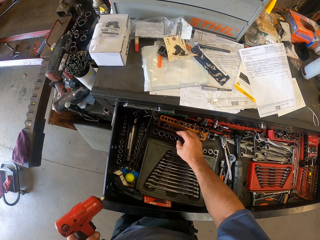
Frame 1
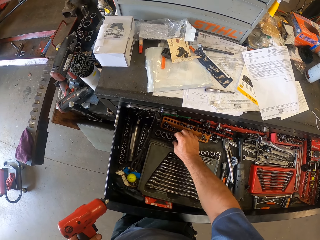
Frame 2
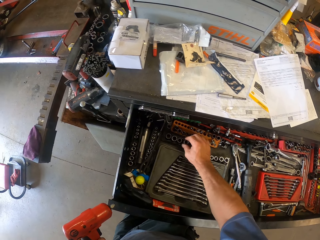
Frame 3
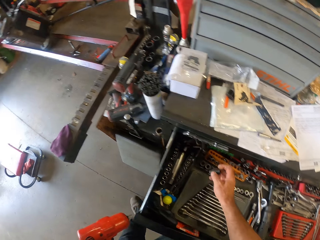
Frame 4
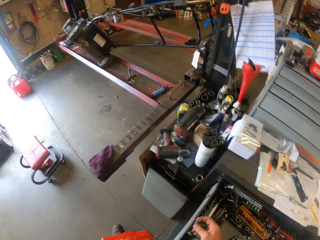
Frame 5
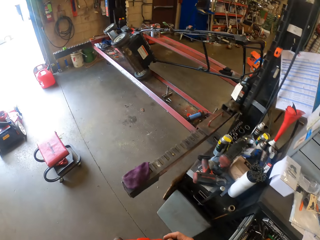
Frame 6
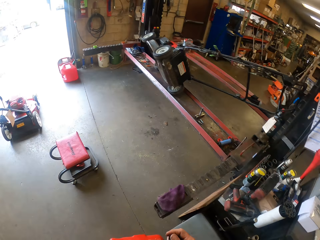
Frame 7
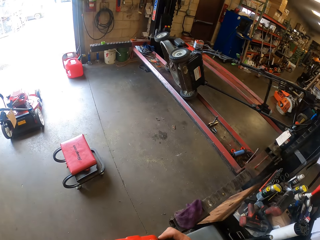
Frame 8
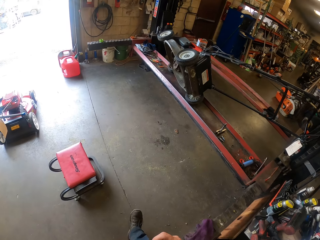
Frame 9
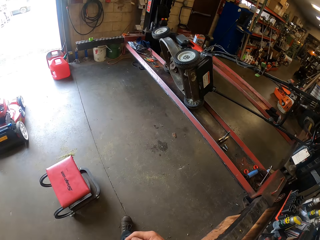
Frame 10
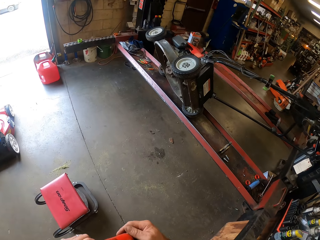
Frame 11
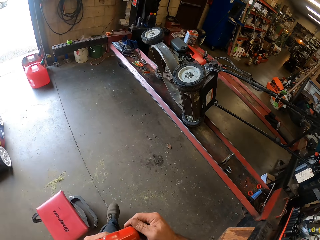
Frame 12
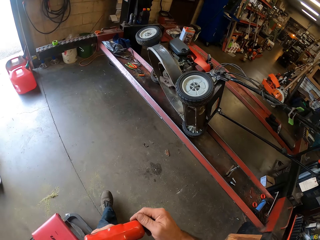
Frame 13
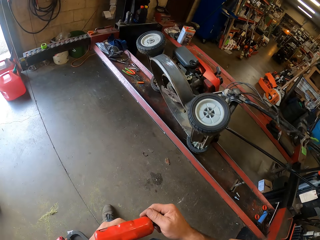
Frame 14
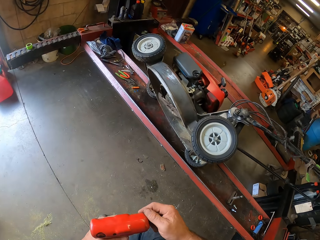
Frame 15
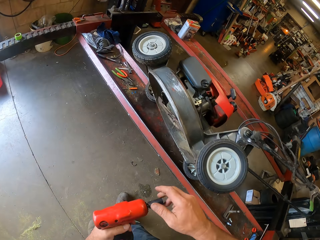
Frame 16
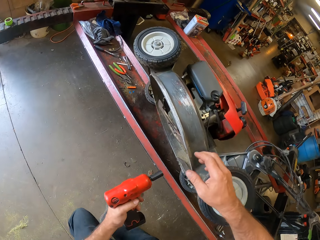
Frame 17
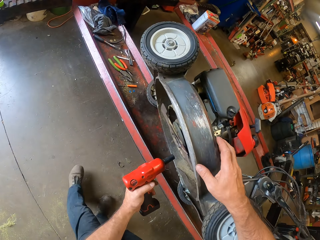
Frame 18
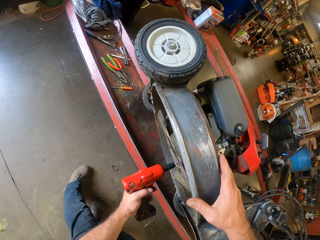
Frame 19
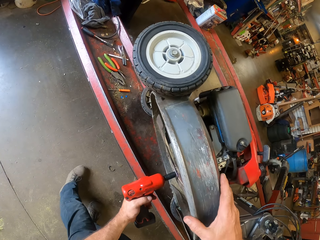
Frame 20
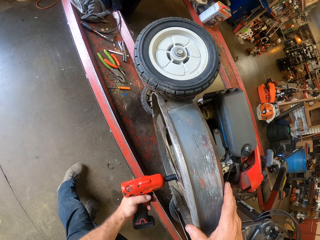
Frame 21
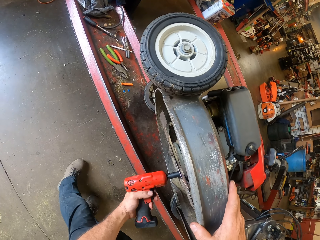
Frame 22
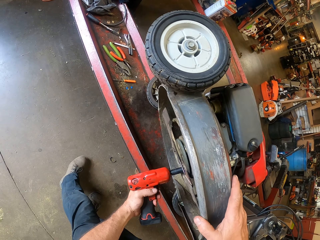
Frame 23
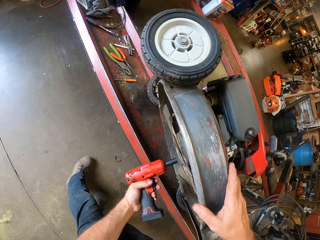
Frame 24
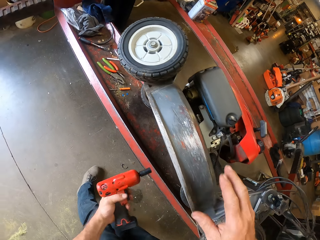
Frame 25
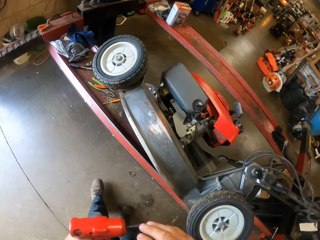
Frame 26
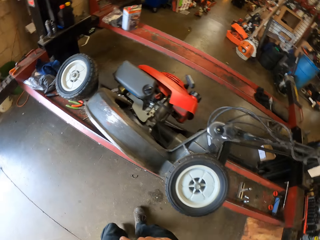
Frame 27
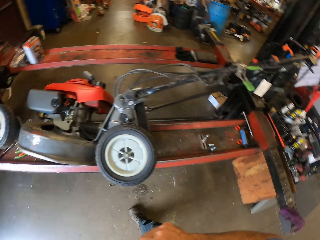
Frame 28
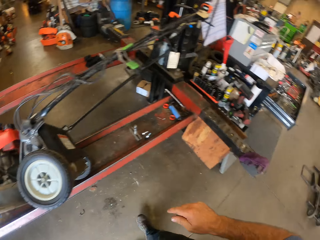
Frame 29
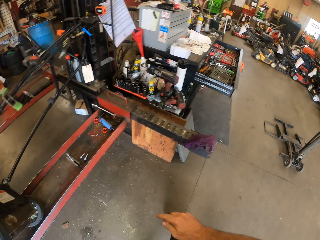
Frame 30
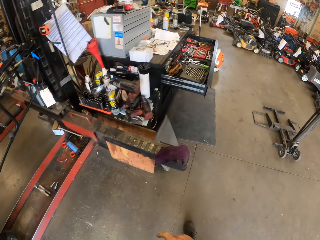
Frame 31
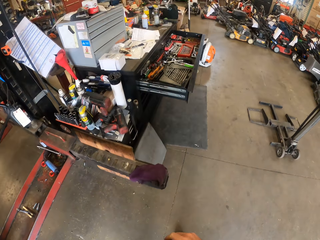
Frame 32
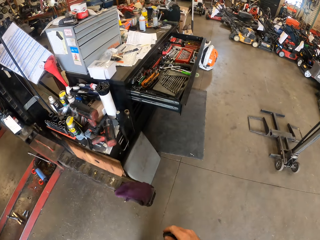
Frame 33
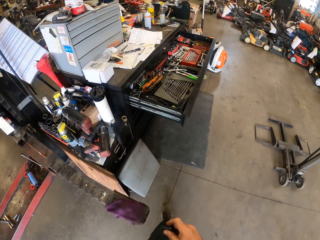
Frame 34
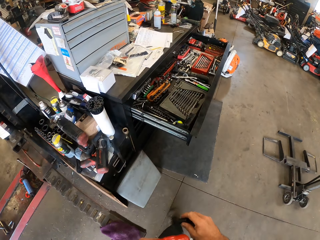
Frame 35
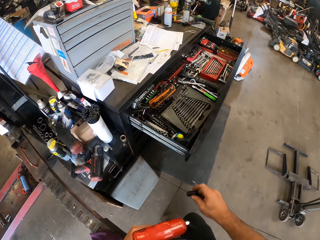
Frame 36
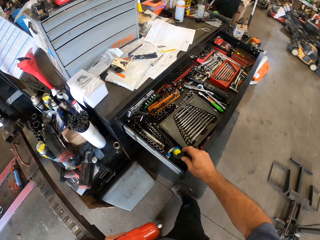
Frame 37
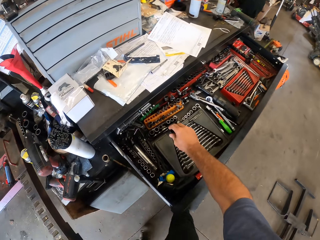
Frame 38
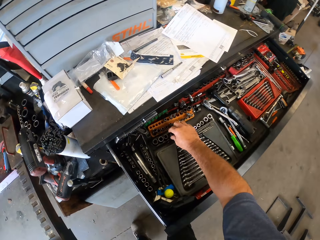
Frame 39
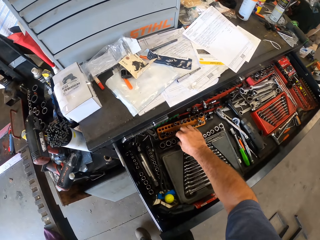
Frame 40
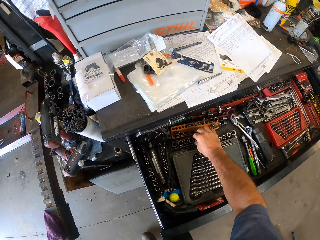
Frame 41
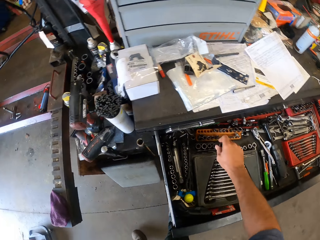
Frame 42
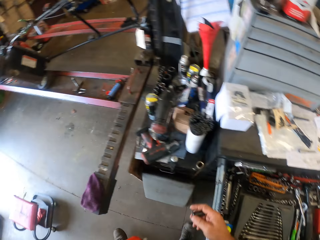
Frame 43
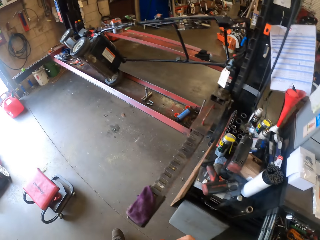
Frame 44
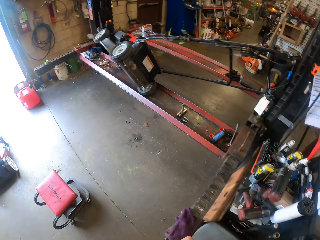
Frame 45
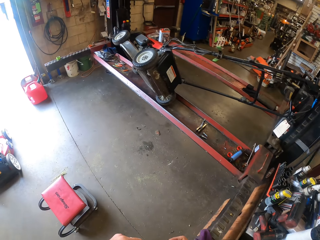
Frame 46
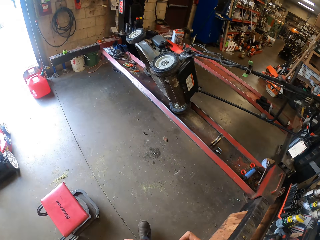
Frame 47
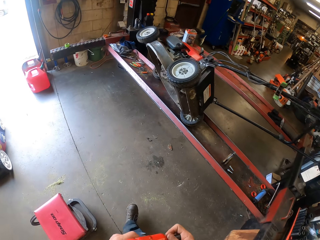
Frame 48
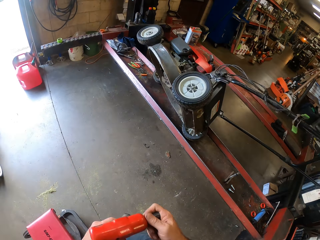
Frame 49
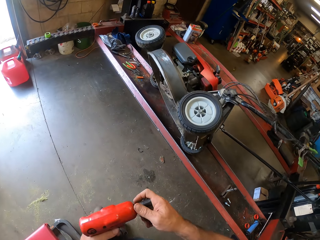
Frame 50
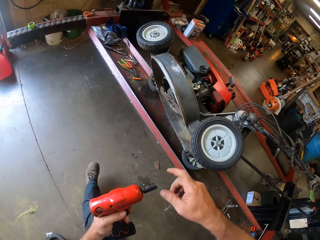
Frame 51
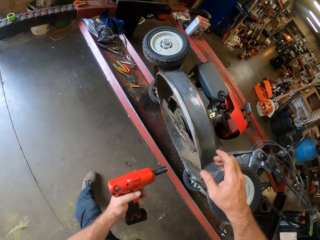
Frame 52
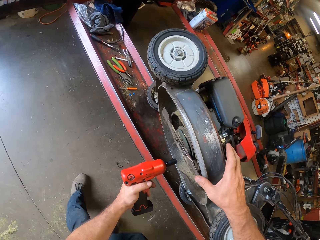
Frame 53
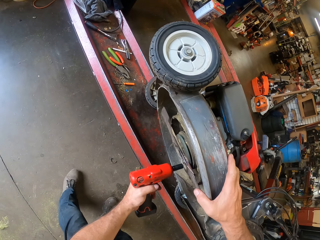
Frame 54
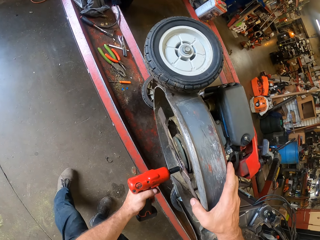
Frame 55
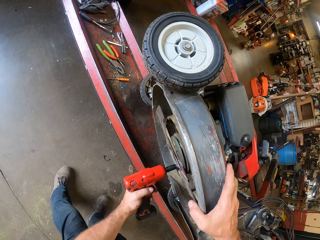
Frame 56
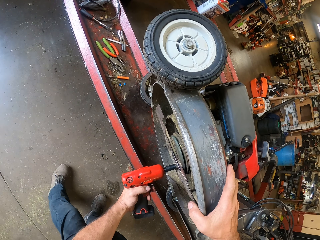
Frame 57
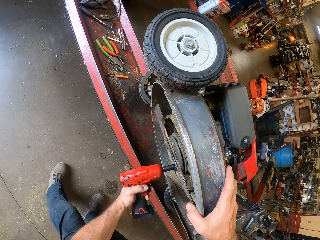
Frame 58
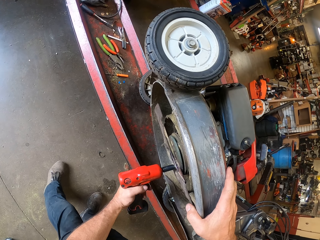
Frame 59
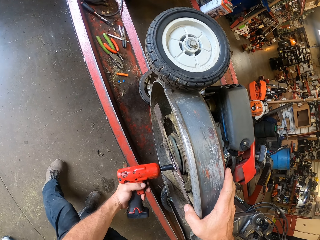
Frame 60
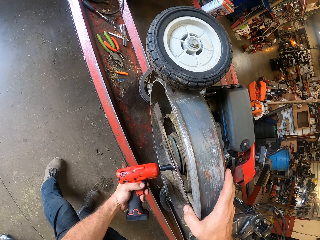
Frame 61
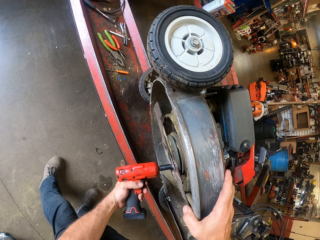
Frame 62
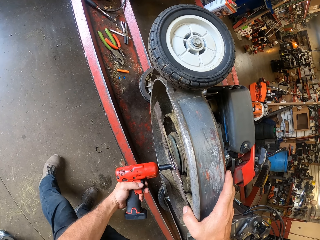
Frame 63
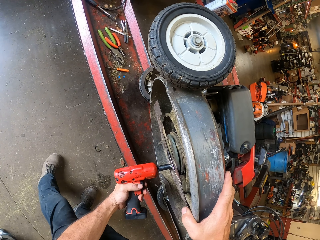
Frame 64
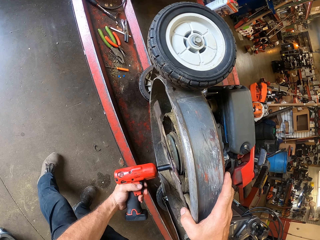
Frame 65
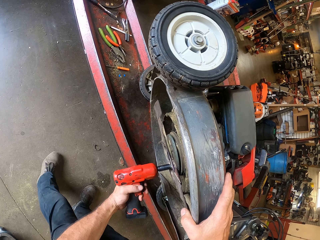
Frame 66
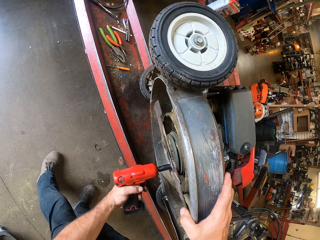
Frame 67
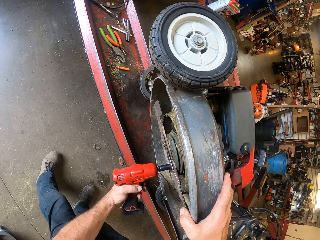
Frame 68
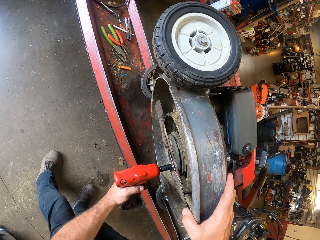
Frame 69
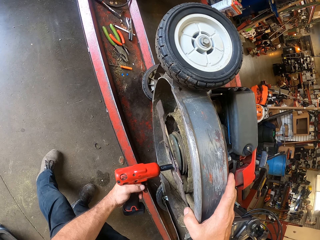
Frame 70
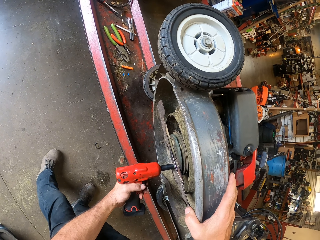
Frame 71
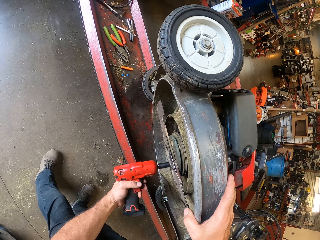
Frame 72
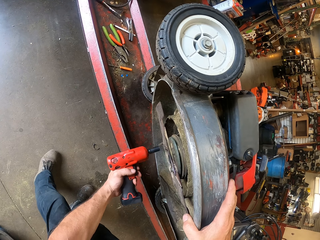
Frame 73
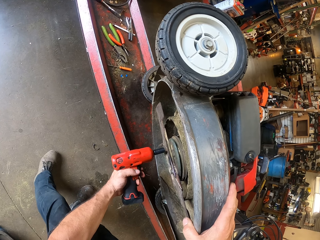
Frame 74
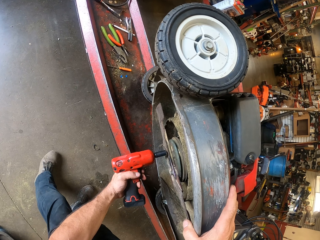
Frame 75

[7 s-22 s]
The camera wearer picks up a socket driver or socket in the drawer with his right hand. He carries a drill or electric spanner driver and the socket to a lawn mower in the workshop. He fixes the socket drive on the electric spanner driver with his left hand on his way. He puts his right hand on the lawn mower, and examines the lawn mower with the electric spanner driver in his left hand. He turns a bolt in the mower with the drill. He lifts the drill from the mower, and removes the ratchet socket from the drill on his way back to the drawer. He drops the socket in the drawer. He picks up a second socket driver in the drawer with his right hand. He fixes the second socket drive on the electric spanner driver with his left hand on the way to the mower. He puts his right hand on the lawn mower. He loosens the nut with the electric spanner driver in his left hand.

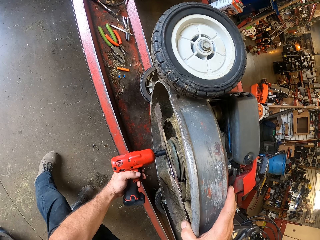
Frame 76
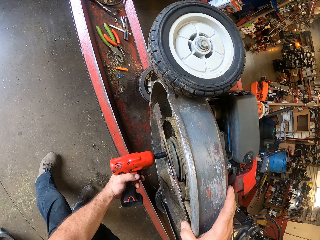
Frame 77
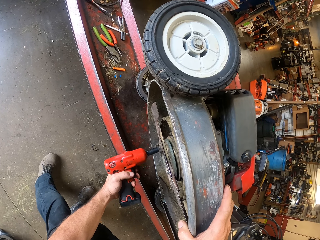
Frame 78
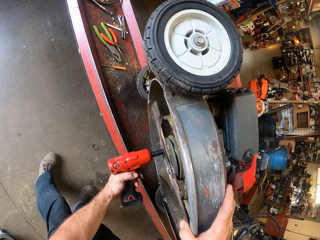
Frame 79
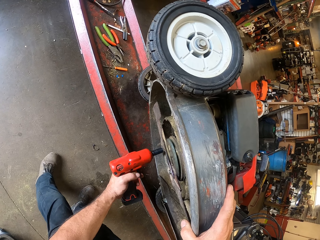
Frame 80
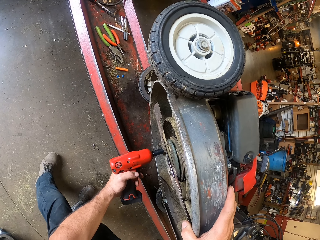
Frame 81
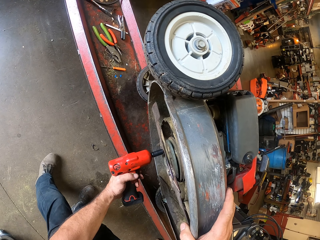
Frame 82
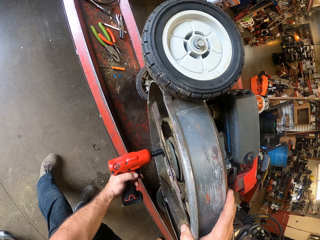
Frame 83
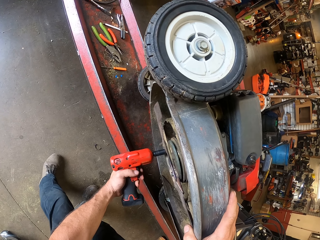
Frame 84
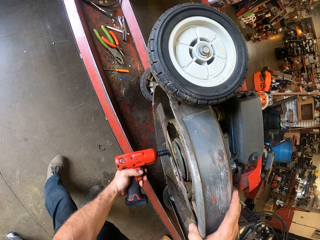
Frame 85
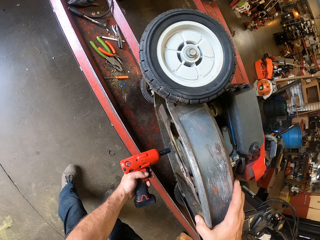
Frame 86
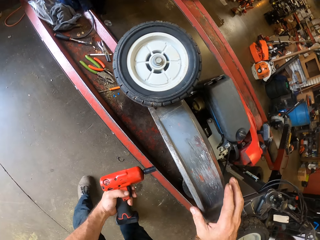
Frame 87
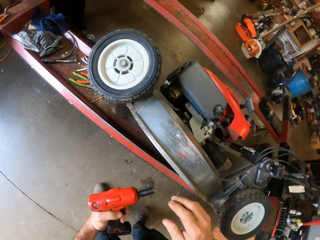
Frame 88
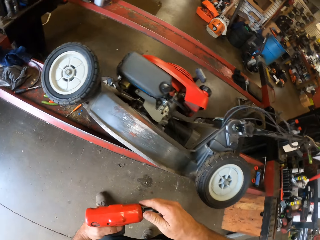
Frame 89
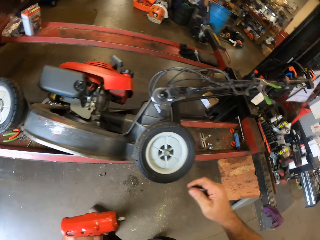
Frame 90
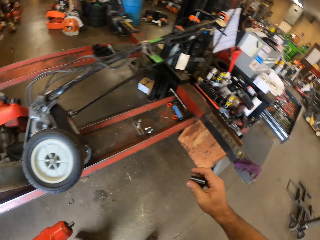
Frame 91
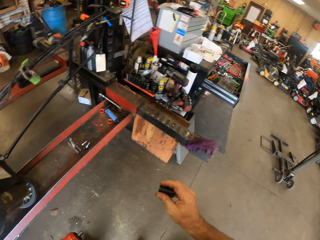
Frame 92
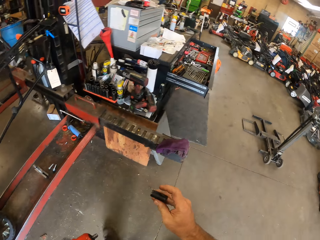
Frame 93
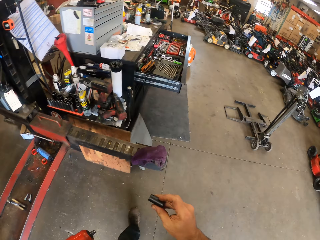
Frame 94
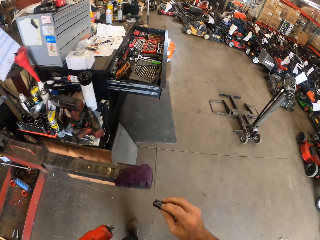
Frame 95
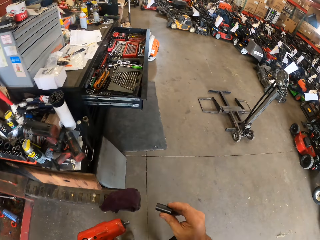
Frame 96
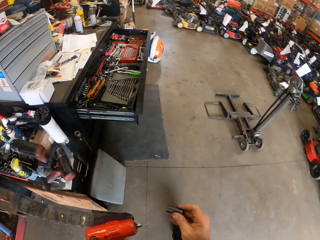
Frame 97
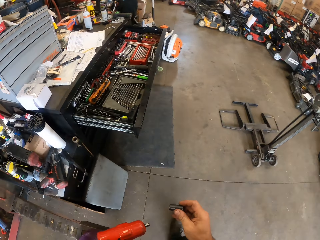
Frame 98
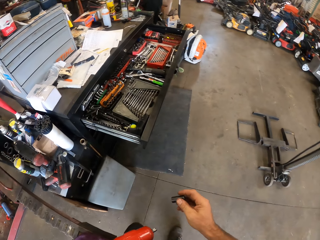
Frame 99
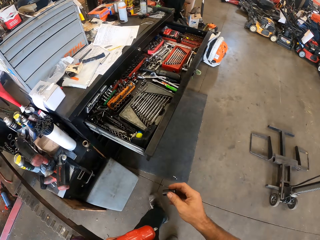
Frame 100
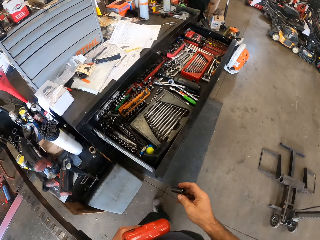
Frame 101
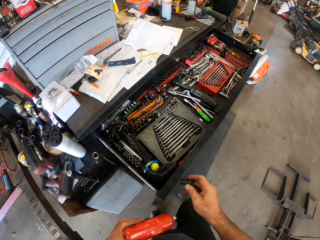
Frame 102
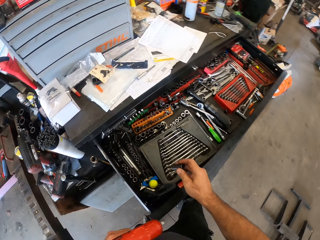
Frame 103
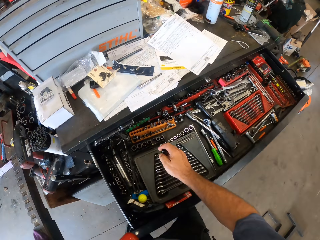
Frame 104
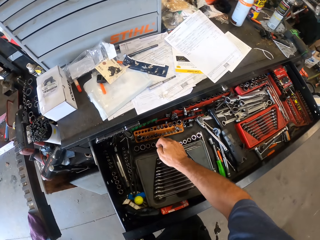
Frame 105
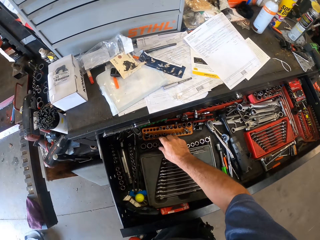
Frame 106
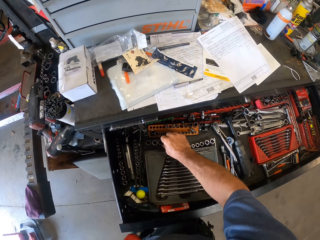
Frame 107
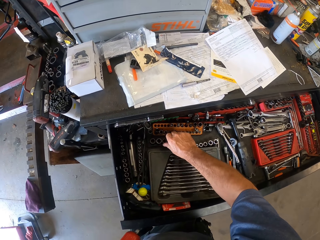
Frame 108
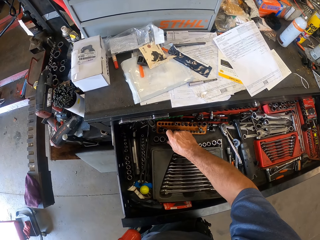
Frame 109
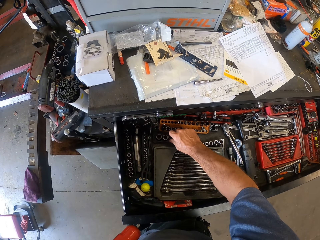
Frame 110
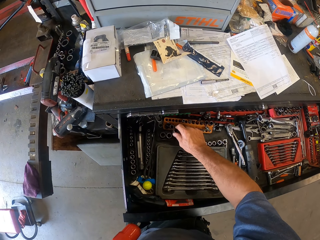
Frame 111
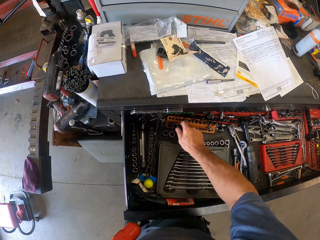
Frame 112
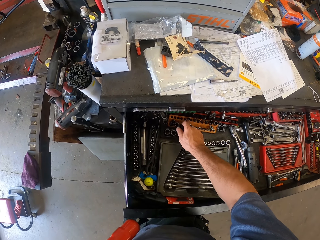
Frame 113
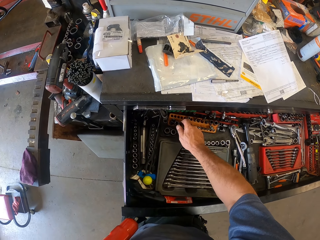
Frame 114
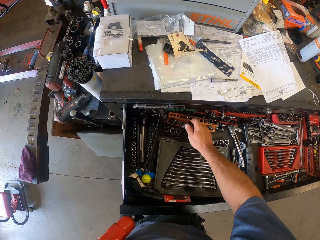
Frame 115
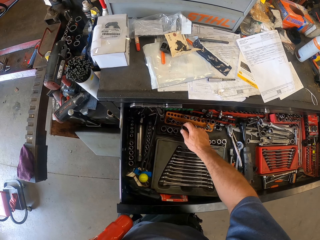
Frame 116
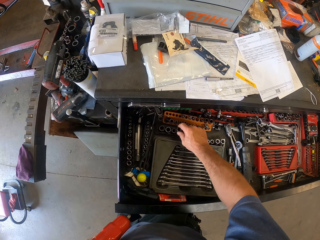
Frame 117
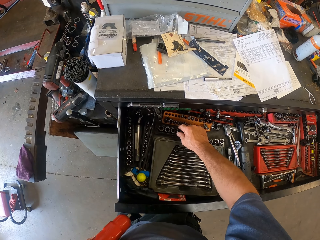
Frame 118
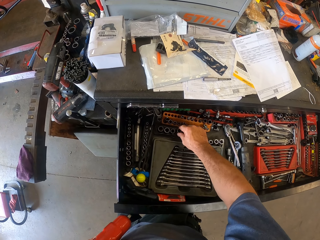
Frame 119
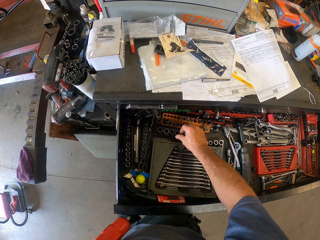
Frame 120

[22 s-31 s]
The camera wearer lifts the drill or electric spanner driver from the mower. He removes the spanner drive from the electric spanner driver with his right hand. He carries the socket to the drawer. He swaps the second socket drive for a third socket drive from the drawer with his right hand. He arranges the sockets in the drawer.
